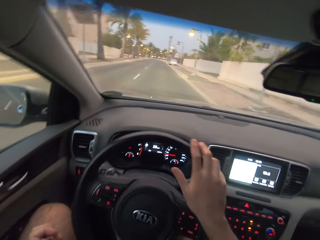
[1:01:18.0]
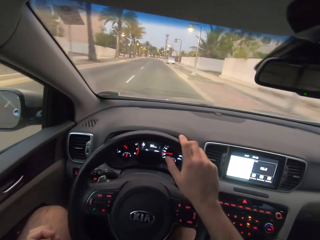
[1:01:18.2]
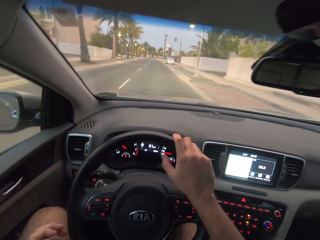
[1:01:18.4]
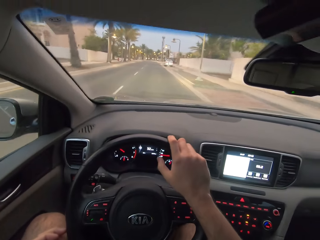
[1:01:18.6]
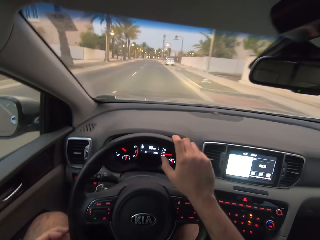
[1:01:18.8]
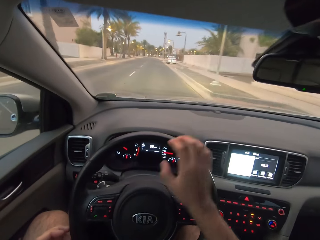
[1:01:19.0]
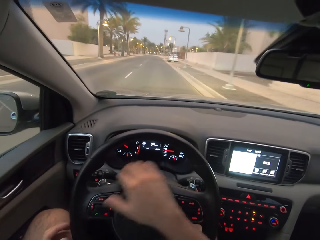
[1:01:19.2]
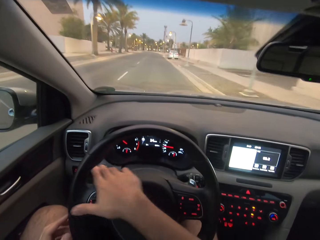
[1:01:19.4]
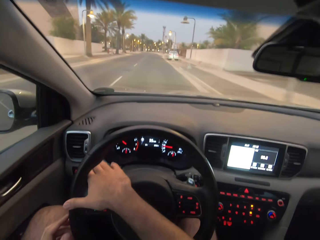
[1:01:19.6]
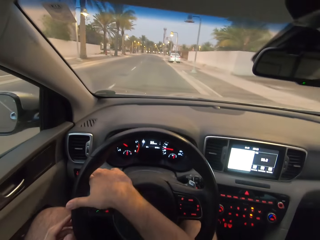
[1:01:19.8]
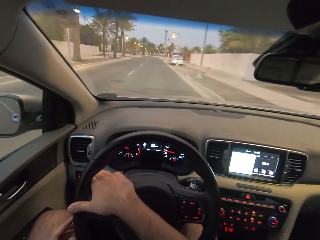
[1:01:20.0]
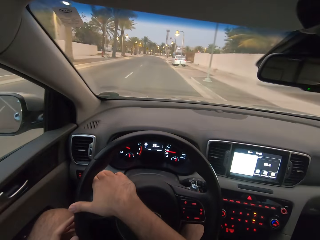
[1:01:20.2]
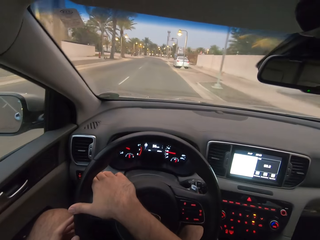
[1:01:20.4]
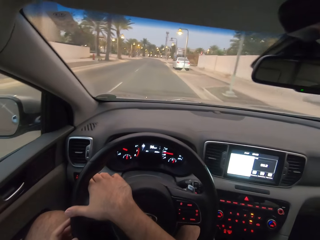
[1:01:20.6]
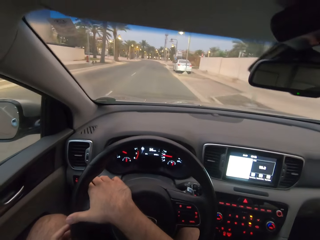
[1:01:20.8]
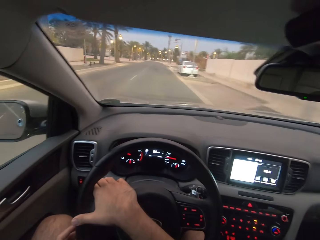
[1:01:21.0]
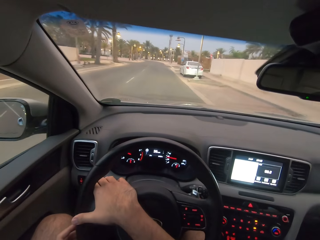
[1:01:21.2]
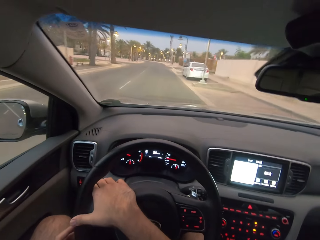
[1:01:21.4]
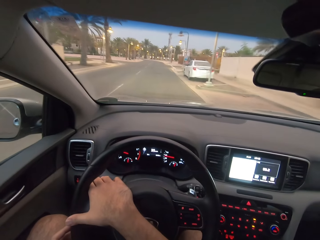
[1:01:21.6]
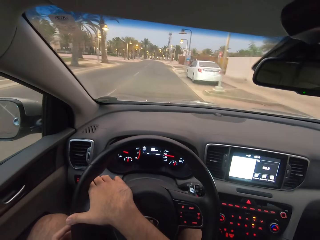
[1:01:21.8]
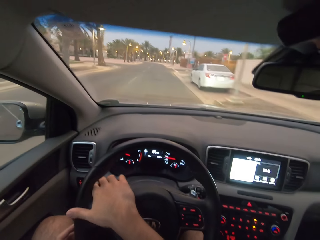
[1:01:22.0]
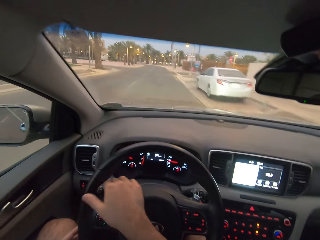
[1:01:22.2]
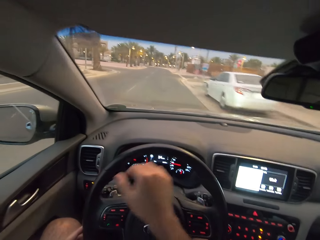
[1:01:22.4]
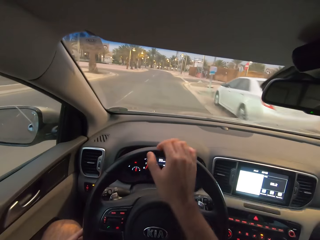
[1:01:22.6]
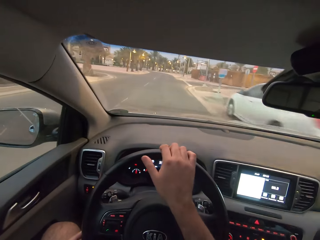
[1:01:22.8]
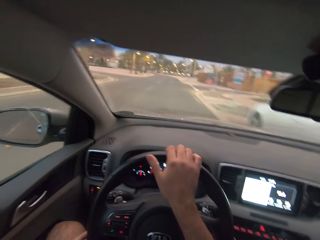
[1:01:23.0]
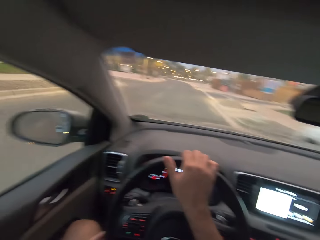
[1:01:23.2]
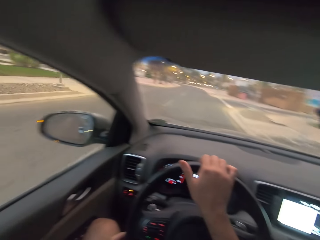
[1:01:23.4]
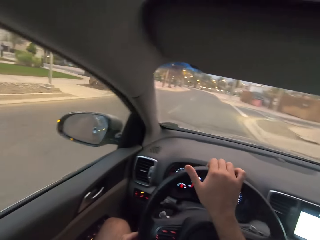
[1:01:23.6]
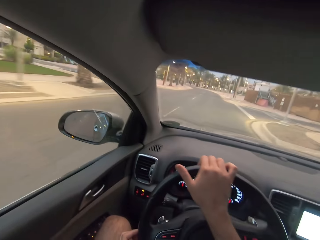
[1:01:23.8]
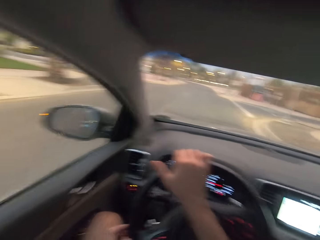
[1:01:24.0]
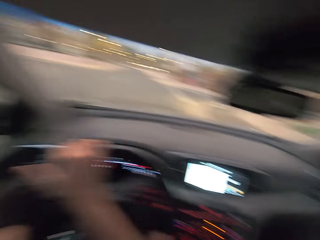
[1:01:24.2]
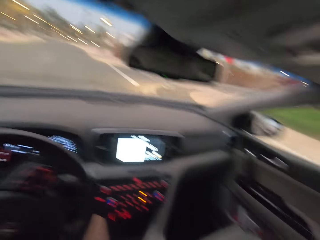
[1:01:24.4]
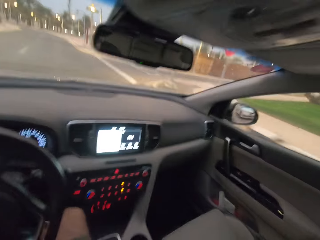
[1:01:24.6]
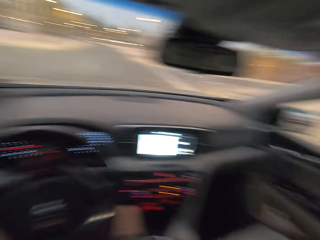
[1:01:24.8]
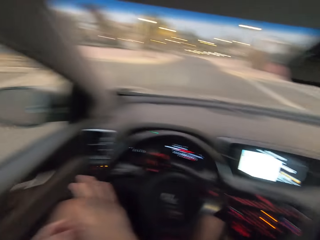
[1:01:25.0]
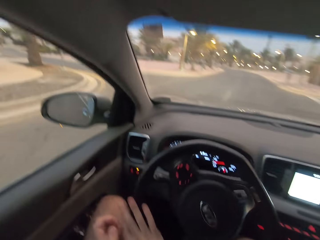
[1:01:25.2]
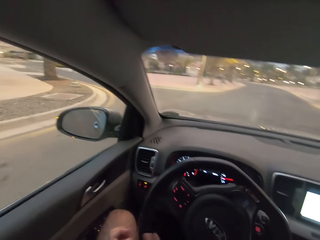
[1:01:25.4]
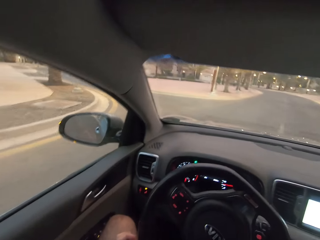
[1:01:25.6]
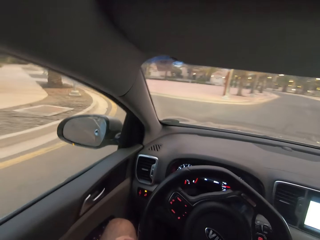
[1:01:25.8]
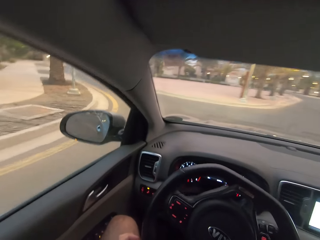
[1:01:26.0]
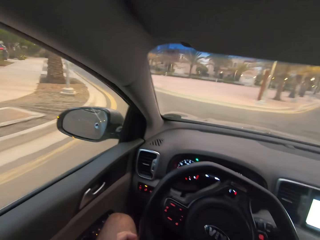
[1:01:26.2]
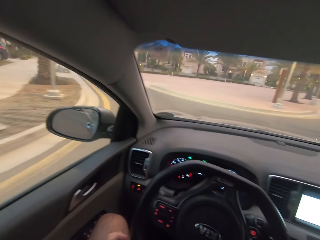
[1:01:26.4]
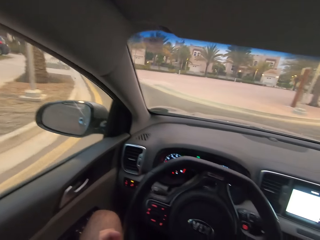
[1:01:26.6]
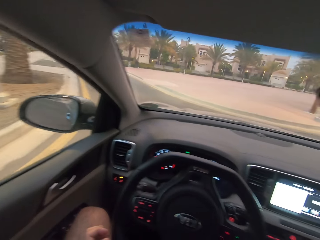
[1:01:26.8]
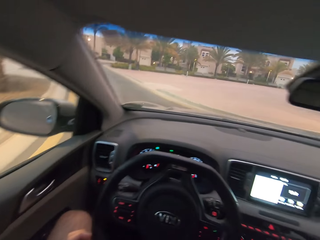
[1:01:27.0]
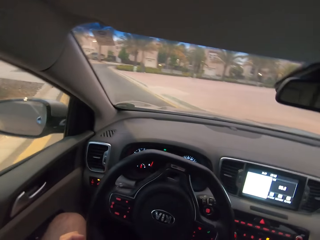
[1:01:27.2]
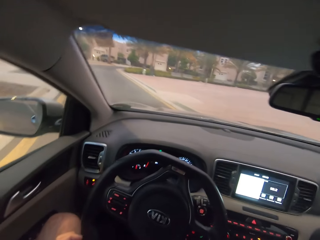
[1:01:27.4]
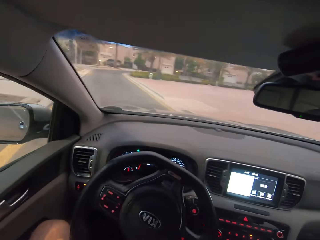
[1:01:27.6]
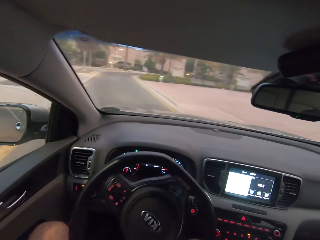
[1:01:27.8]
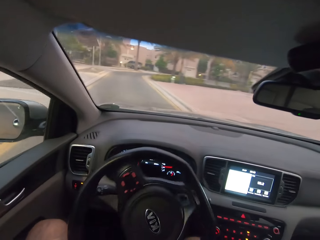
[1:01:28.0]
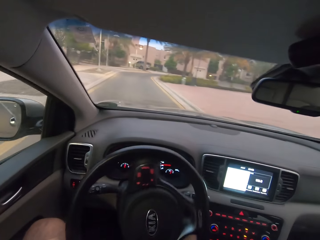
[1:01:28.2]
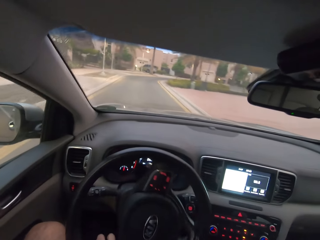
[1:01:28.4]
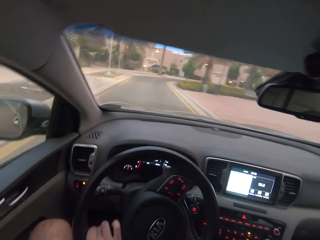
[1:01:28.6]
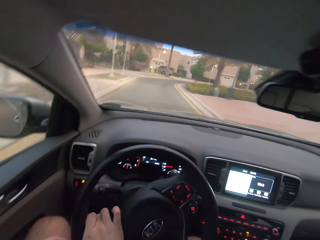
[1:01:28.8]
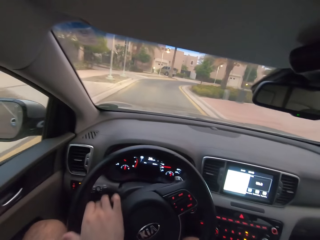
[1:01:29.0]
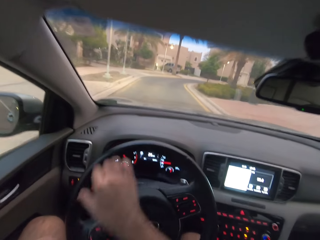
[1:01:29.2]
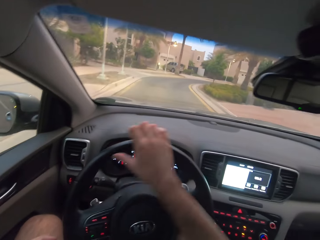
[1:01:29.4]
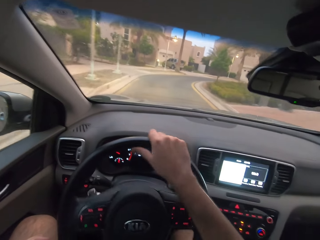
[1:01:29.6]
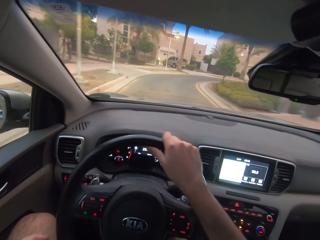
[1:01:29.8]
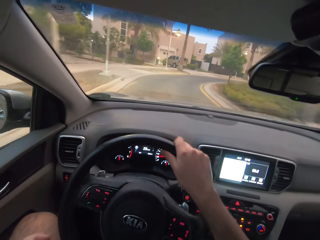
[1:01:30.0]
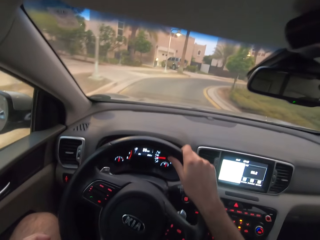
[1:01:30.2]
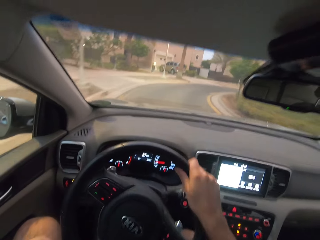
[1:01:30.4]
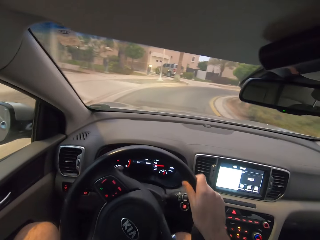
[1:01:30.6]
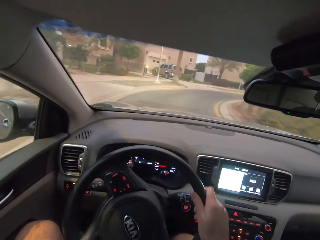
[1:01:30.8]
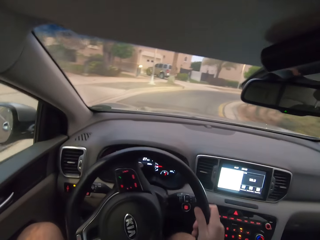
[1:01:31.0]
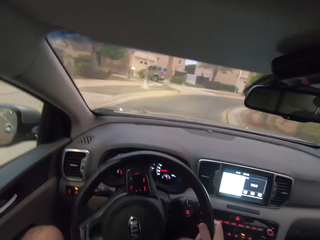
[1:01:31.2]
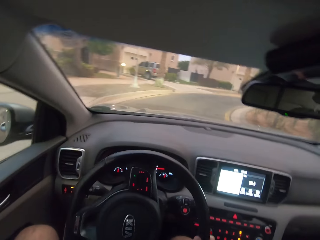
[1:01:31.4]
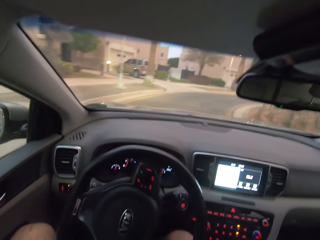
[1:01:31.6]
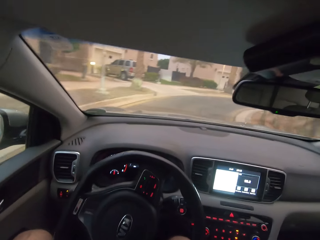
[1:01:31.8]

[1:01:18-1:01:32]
The camera wearer turns the steering wheel to the left. They are switching on the indicator. They turn the steering wheel to the left.

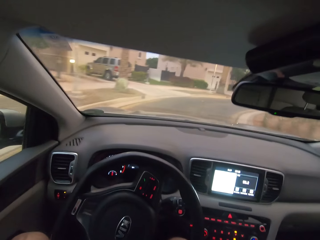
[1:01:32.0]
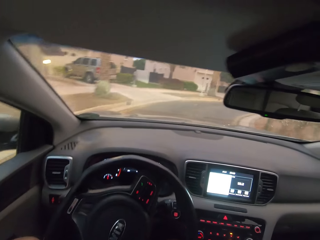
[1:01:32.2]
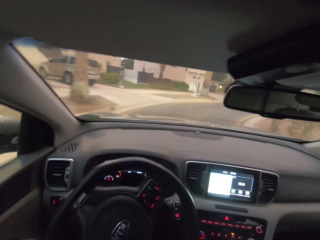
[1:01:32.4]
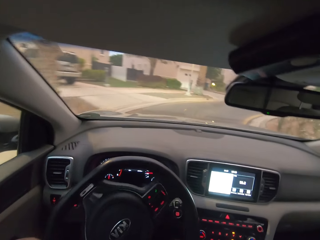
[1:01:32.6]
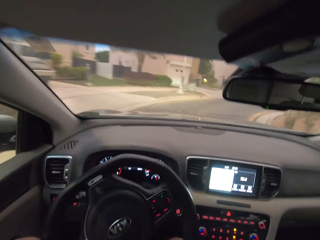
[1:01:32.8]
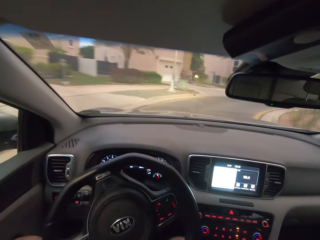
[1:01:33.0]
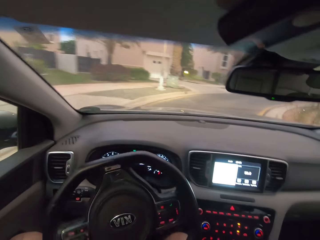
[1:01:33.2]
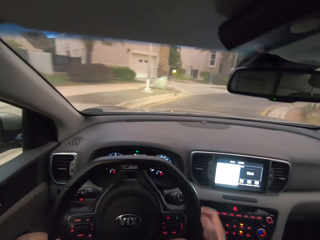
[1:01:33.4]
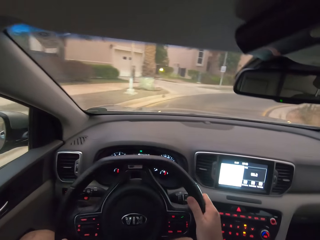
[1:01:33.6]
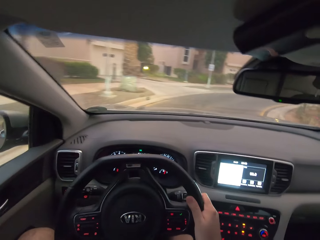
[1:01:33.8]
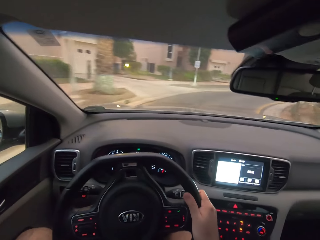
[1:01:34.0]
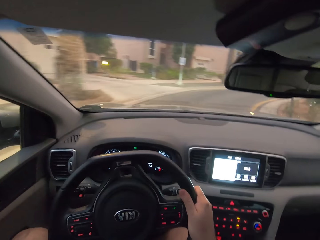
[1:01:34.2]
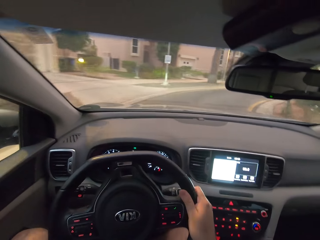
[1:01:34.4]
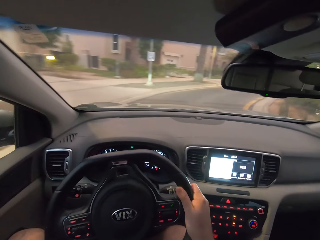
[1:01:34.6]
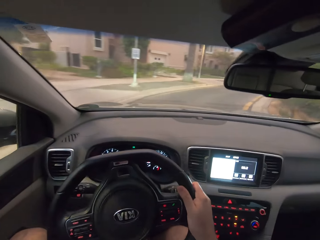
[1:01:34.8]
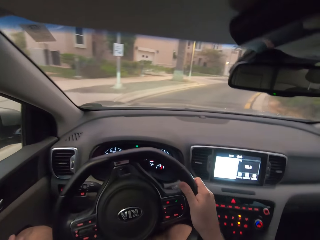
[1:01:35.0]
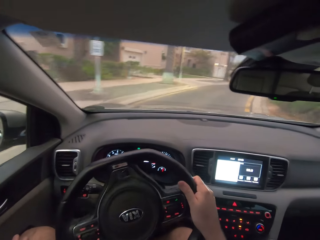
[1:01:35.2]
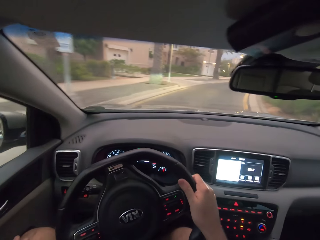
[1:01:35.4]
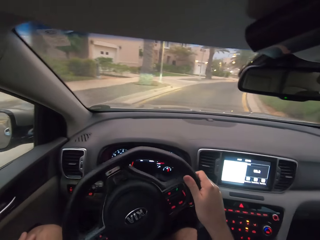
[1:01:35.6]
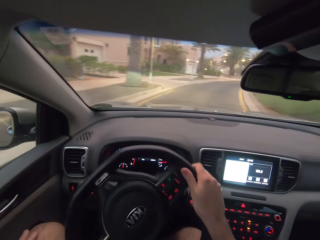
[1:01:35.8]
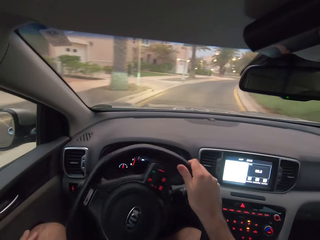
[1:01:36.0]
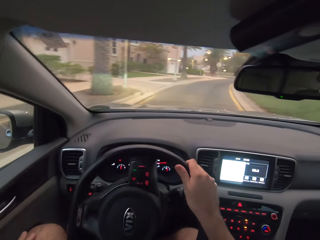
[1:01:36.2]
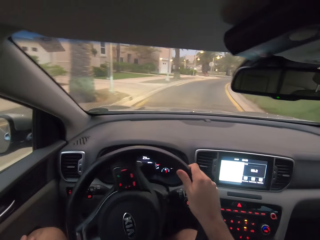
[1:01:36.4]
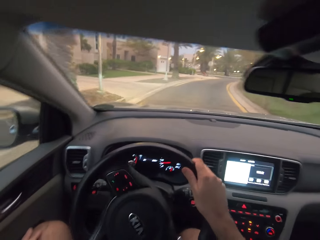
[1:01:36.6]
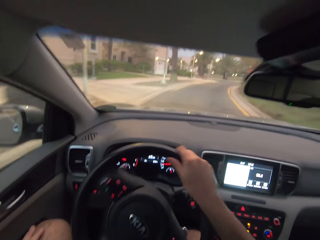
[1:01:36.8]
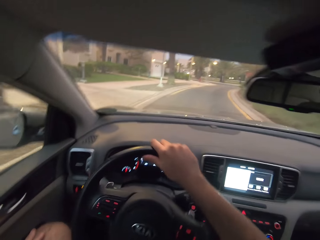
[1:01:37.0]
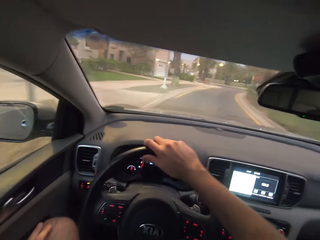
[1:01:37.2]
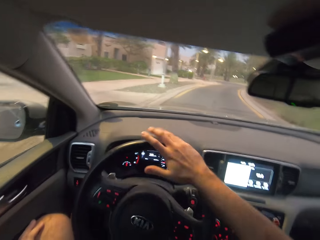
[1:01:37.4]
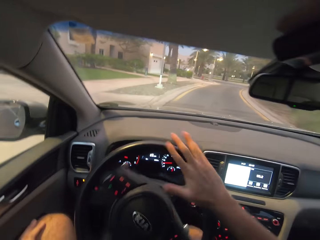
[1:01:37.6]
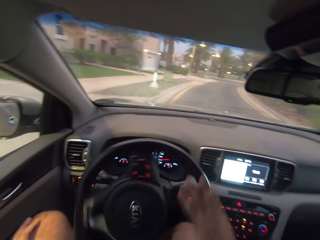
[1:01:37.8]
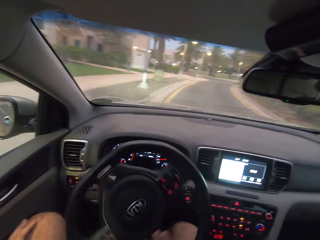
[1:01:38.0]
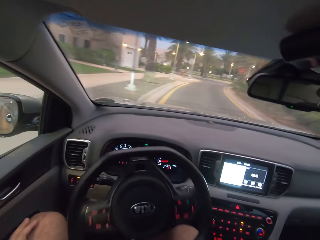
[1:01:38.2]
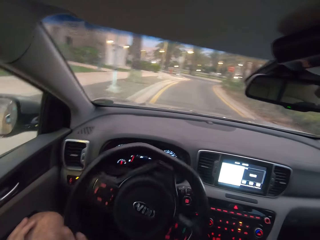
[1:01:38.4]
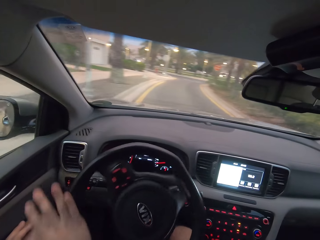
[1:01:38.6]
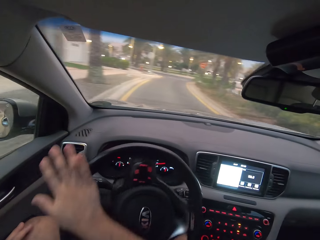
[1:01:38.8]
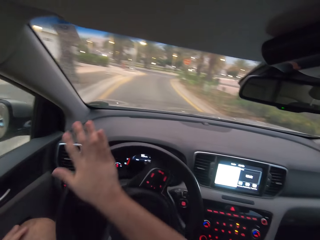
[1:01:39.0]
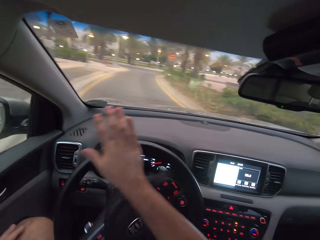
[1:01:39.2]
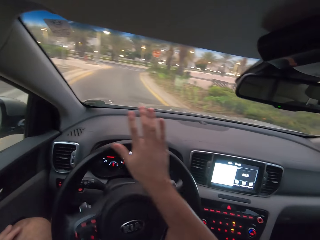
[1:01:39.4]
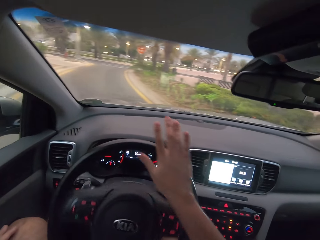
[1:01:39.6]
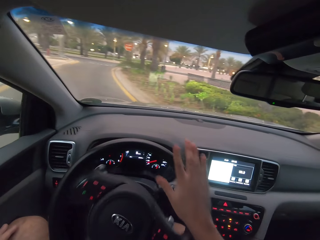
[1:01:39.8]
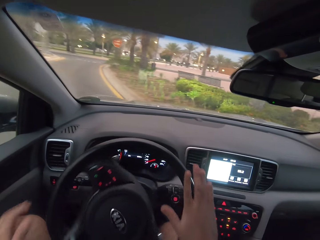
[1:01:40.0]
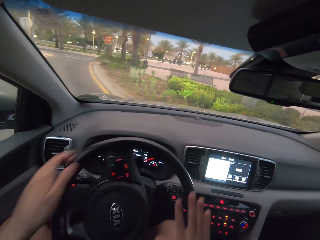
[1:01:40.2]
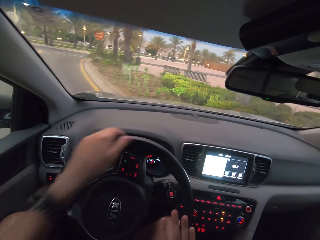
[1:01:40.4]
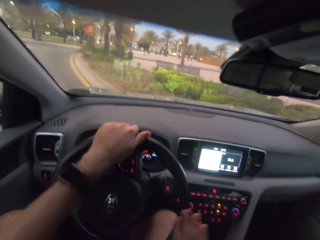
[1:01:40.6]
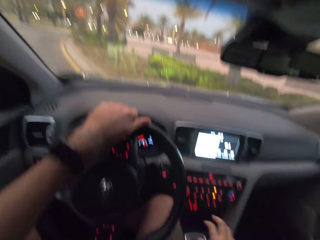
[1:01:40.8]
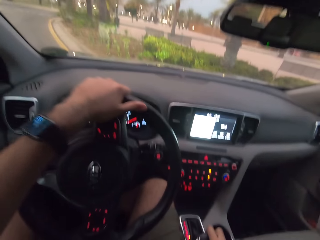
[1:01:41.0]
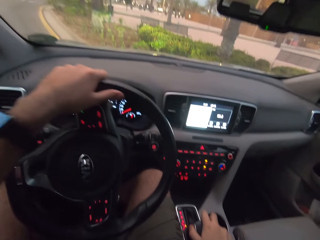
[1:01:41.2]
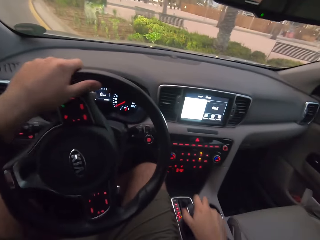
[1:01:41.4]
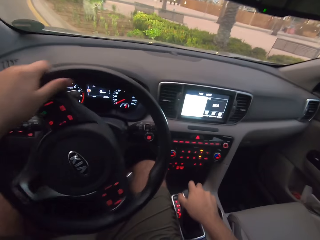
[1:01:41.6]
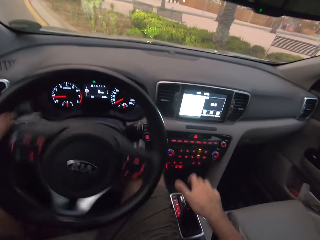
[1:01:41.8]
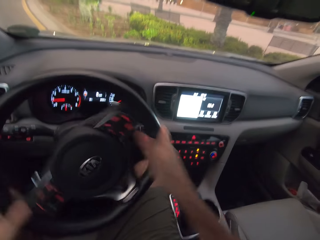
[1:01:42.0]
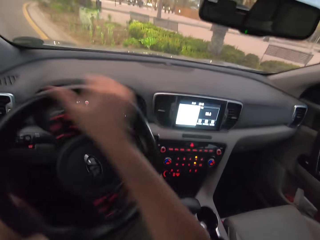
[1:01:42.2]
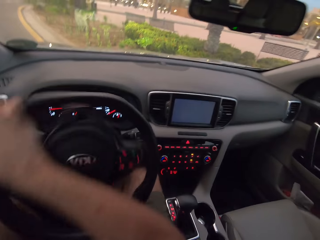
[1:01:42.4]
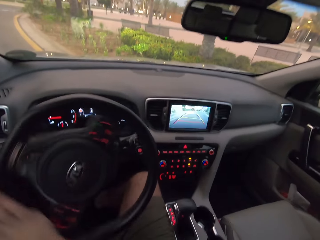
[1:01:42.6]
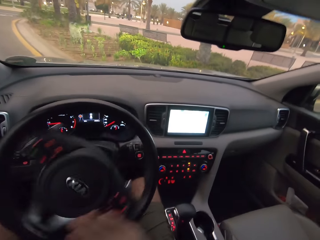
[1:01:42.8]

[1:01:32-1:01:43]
The camera wearer turns the steering wheel to the right. They turn the steering wheel to the left. They turn the steering wheel to the right. They hold the gear and move the hand from the gear.
